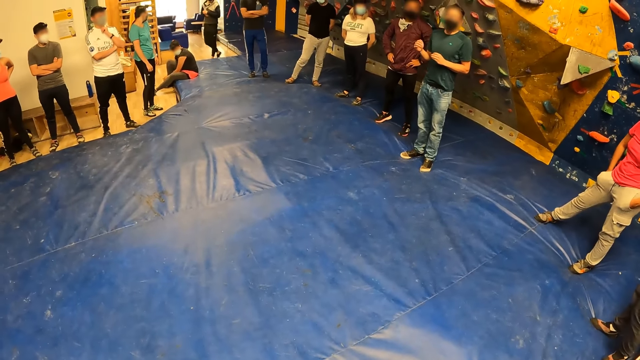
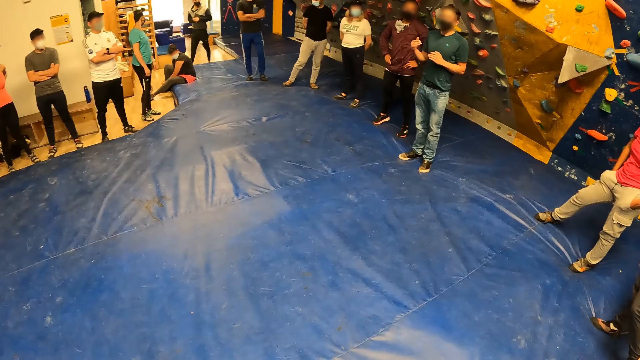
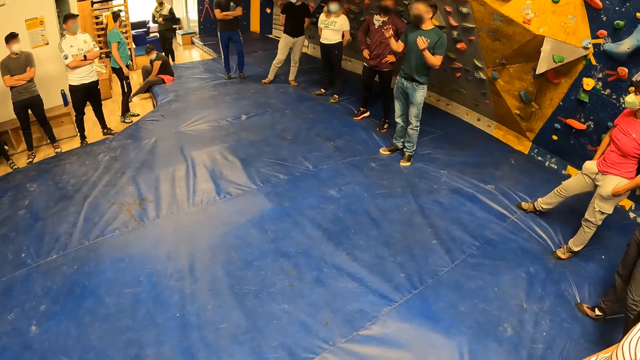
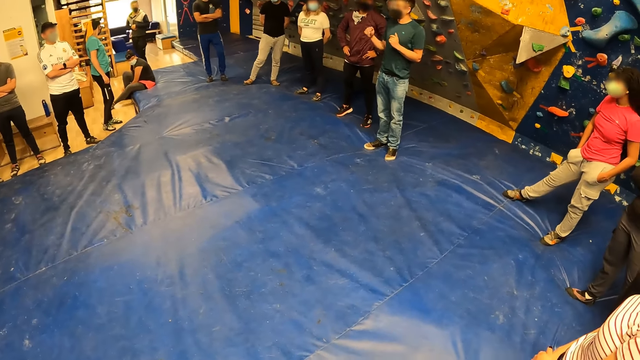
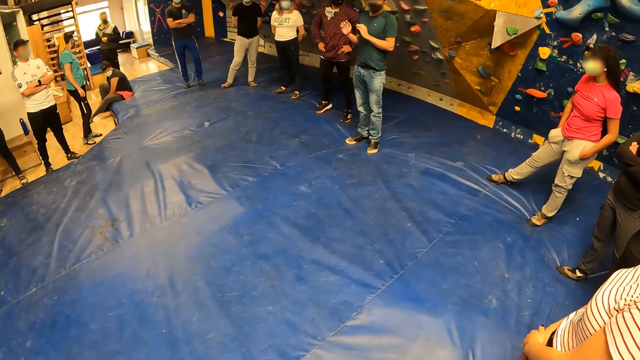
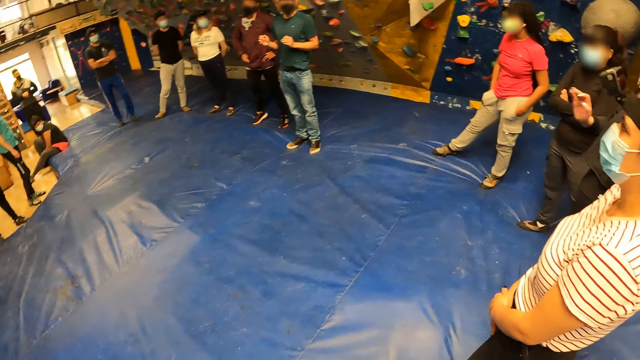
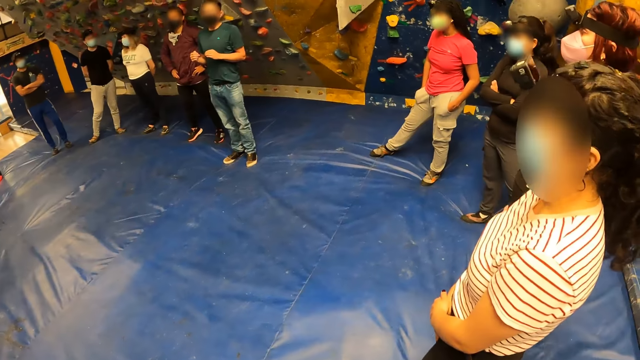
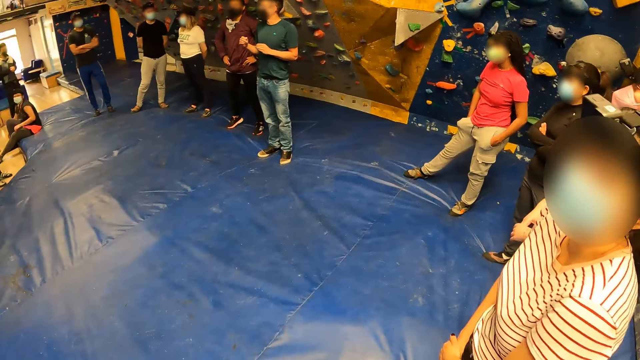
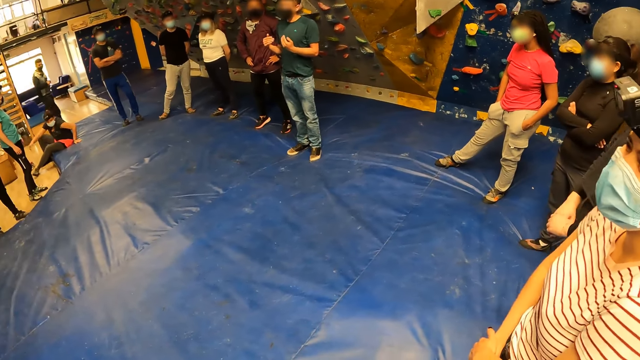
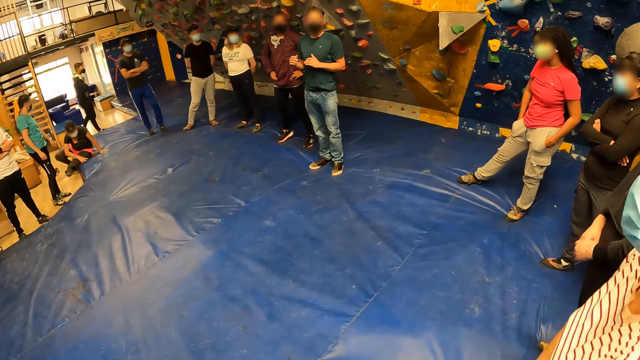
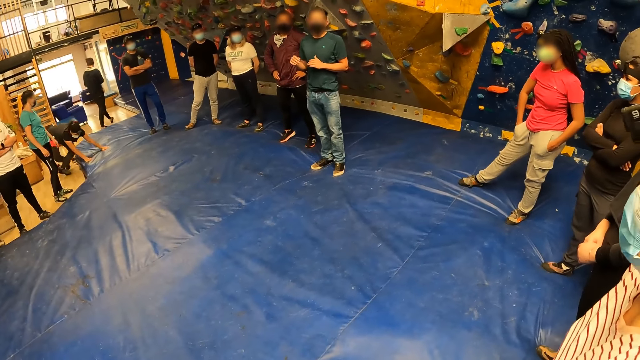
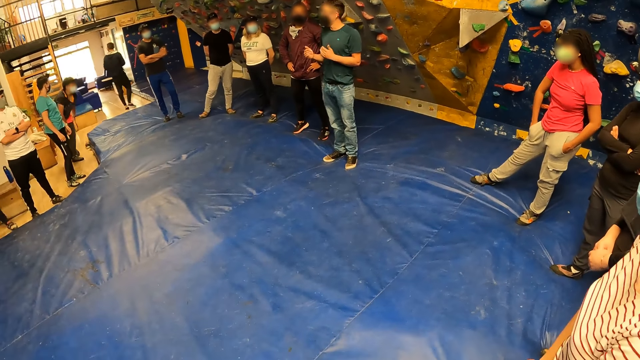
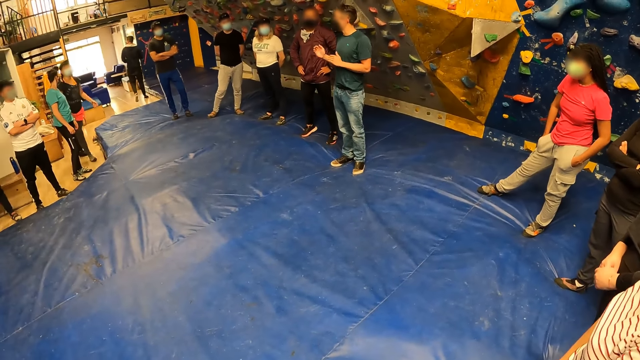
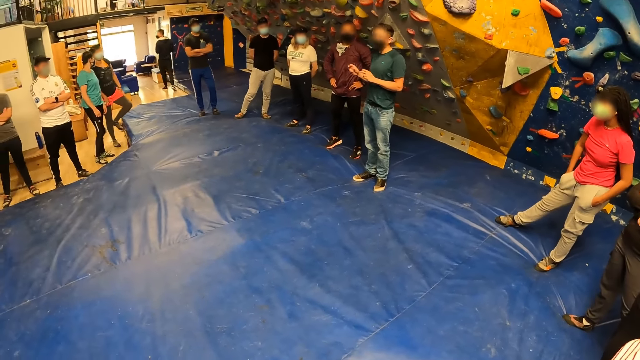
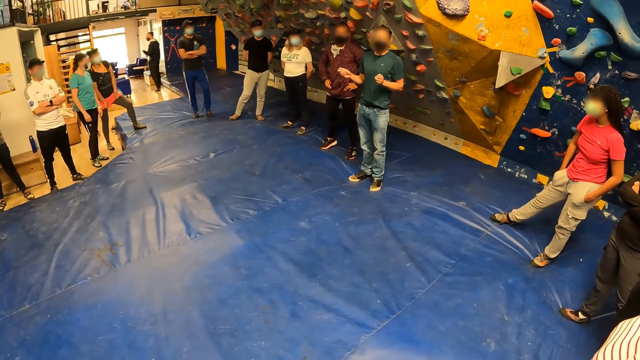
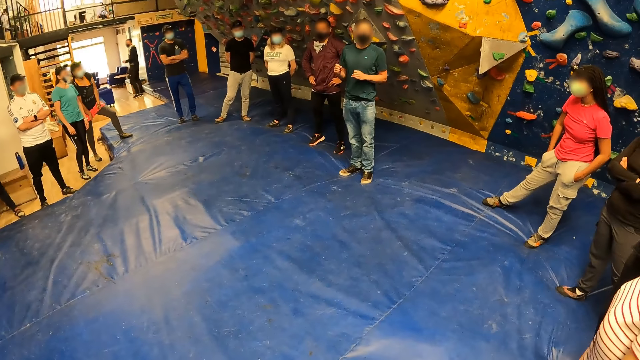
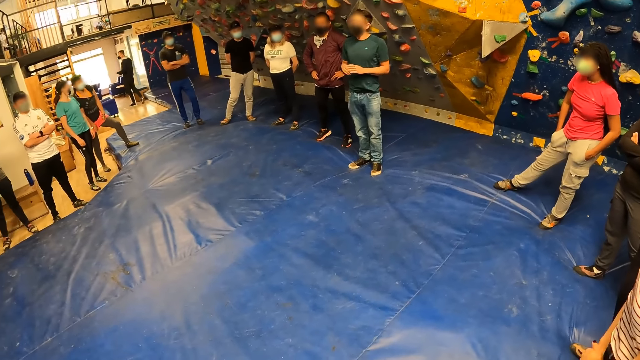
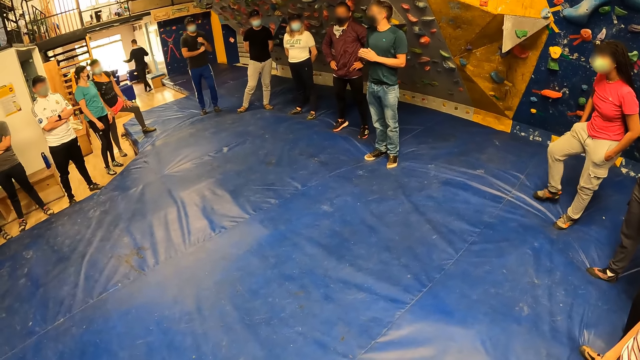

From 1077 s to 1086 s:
The camera wearer looks at friends.

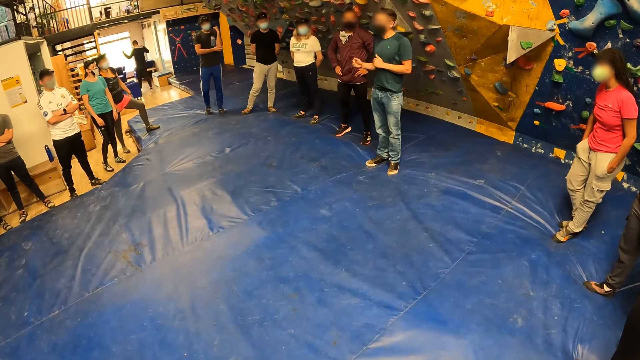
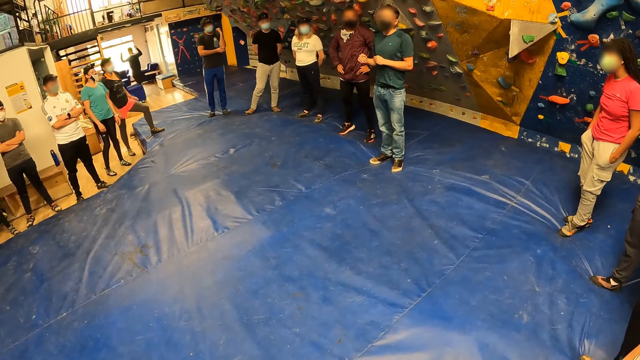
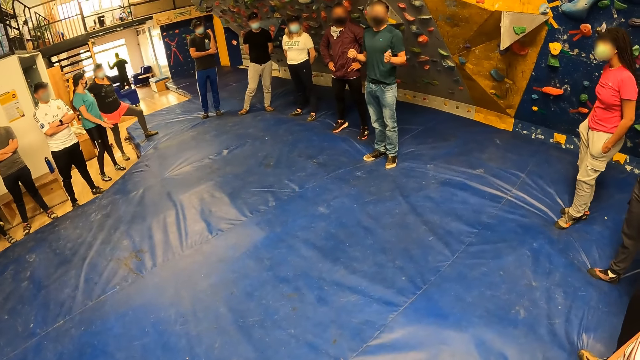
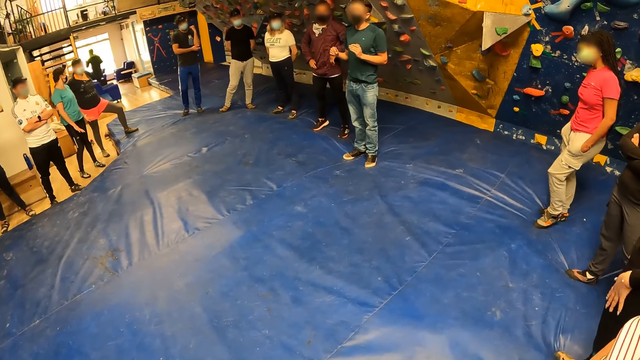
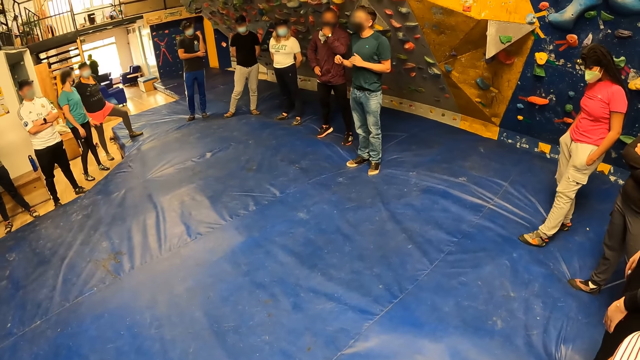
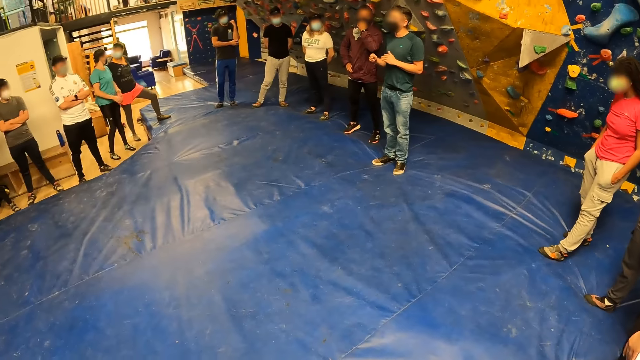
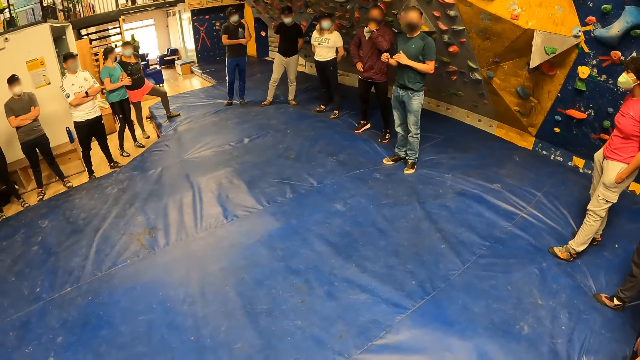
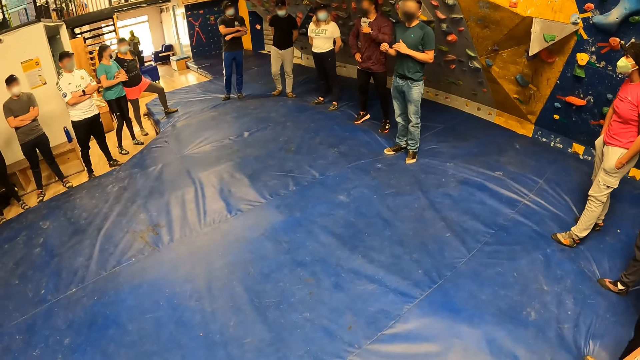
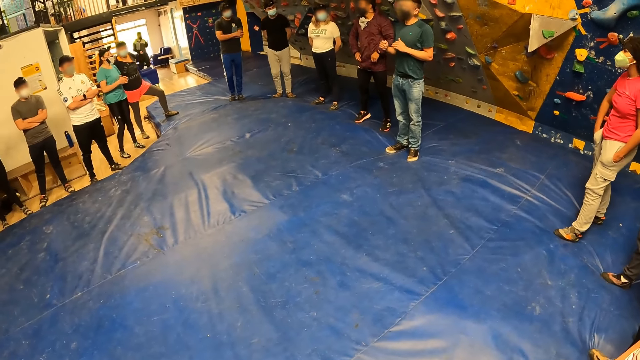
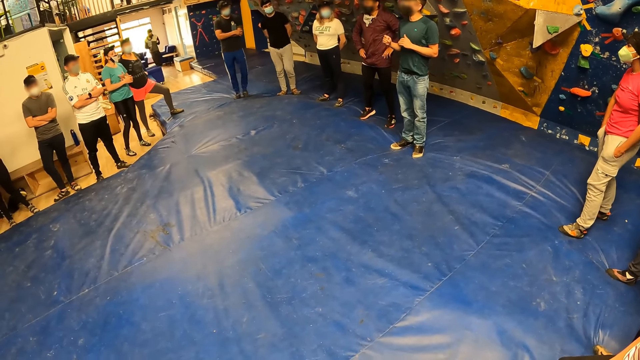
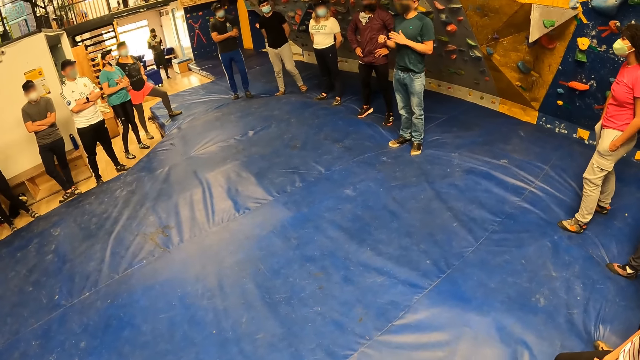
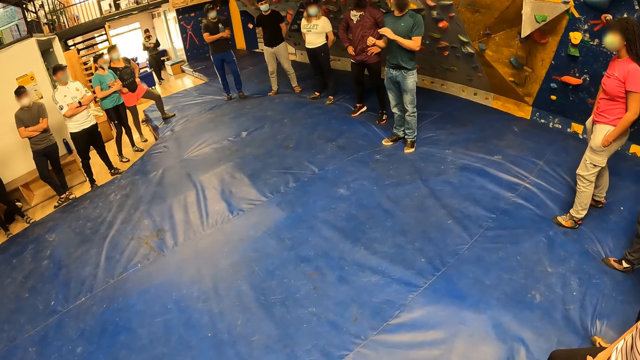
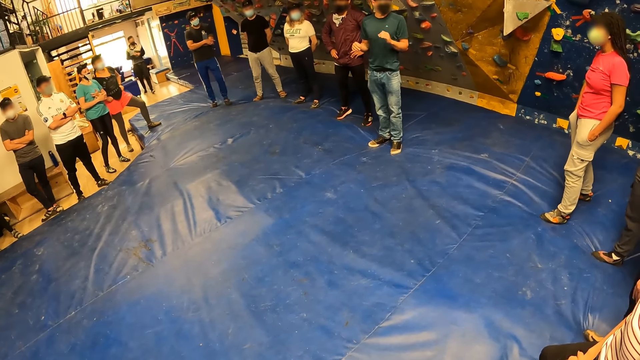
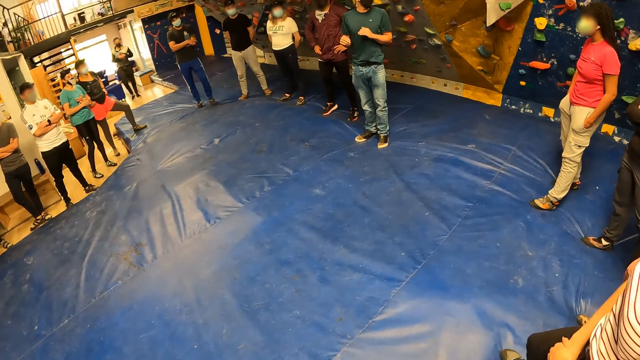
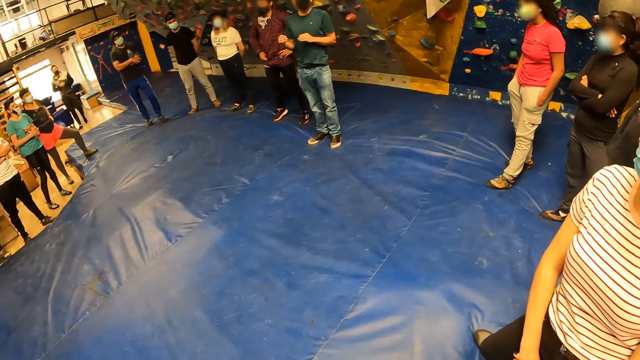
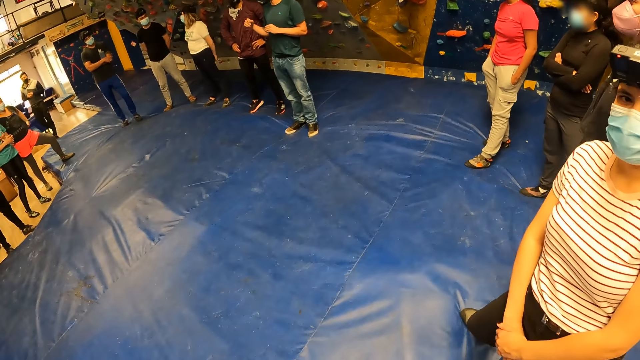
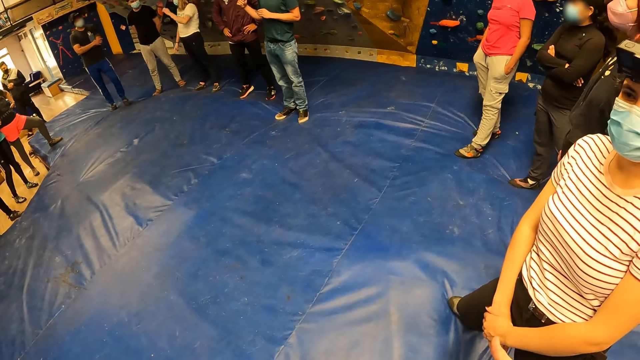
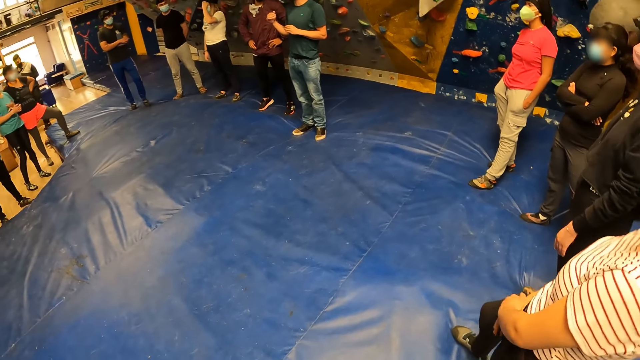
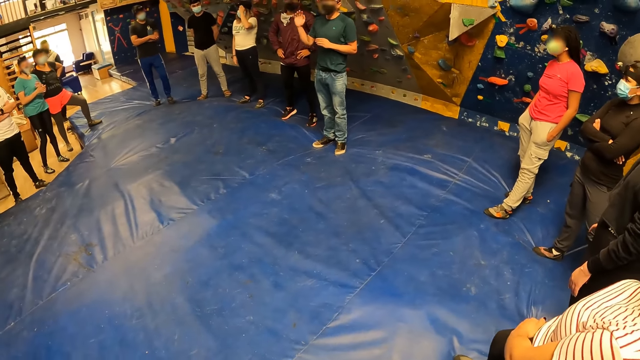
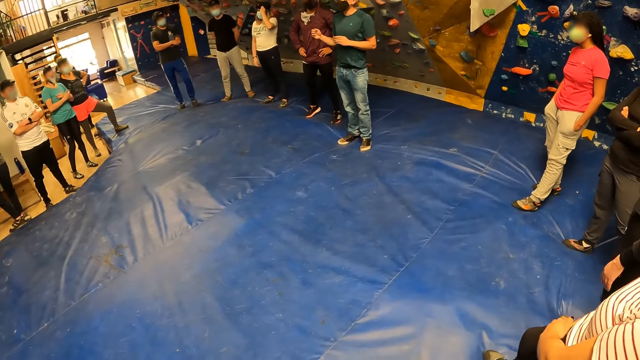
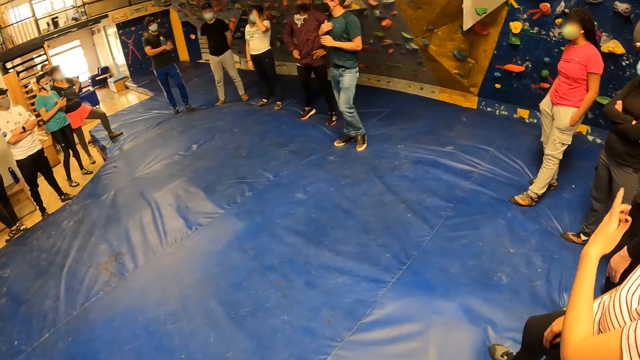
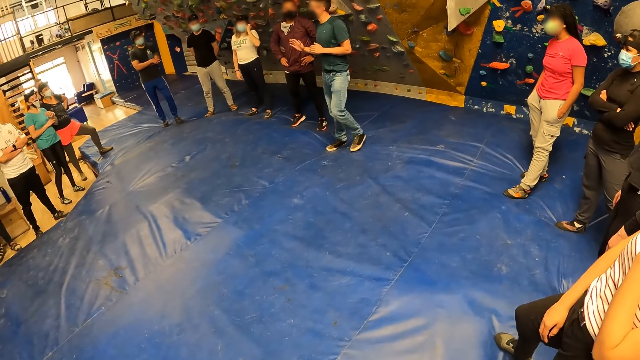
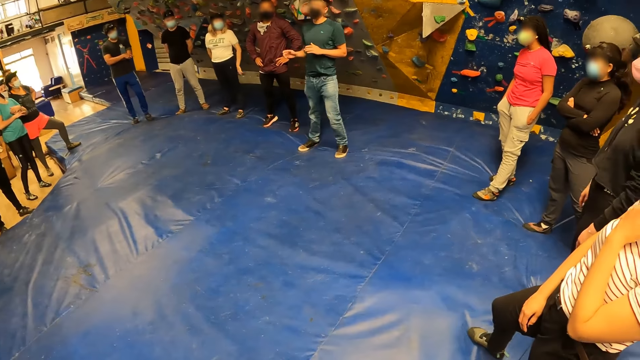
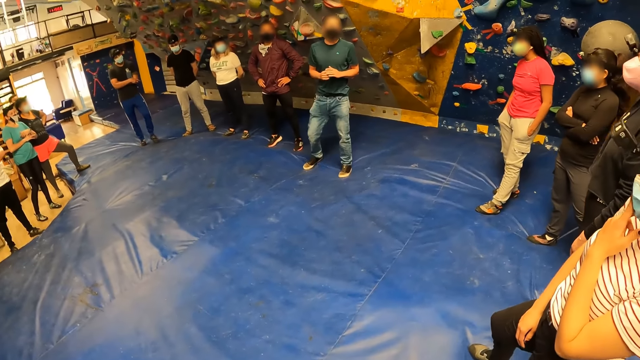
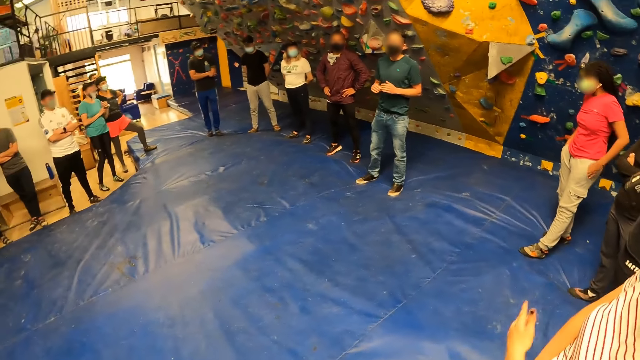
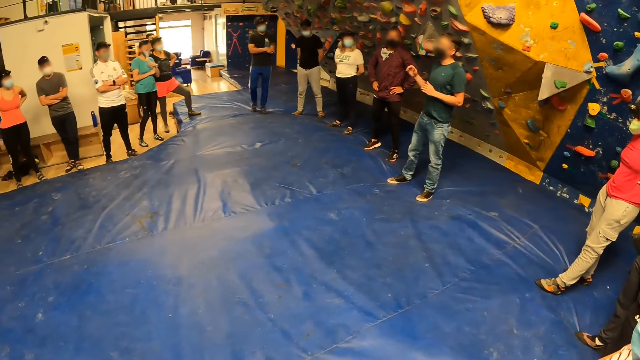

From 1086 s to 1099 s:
A man adjusts the nose mask on his face with his left hand and places his left hand on his waist. A lady rubs her chin.
